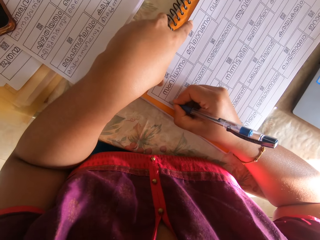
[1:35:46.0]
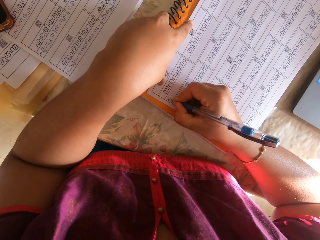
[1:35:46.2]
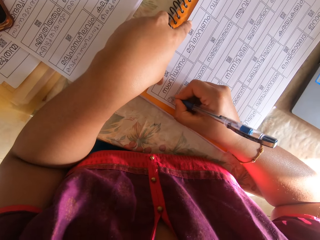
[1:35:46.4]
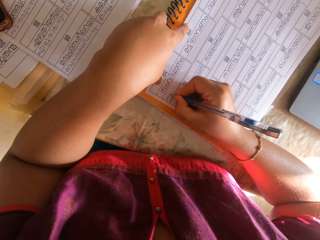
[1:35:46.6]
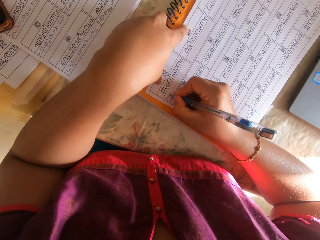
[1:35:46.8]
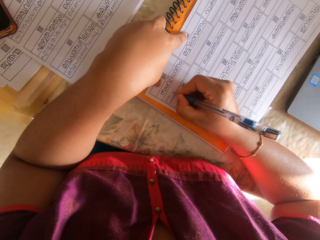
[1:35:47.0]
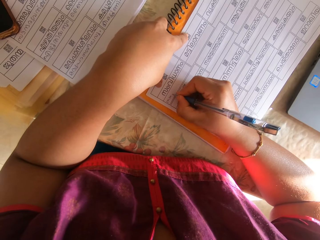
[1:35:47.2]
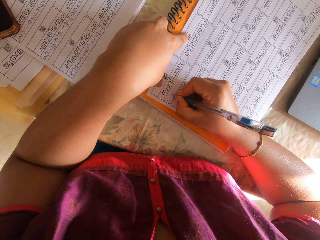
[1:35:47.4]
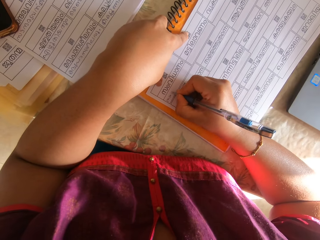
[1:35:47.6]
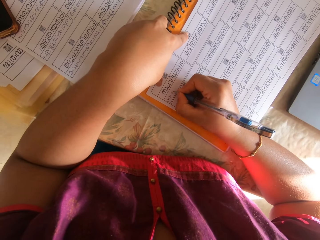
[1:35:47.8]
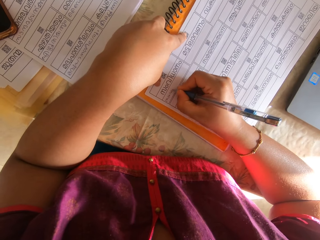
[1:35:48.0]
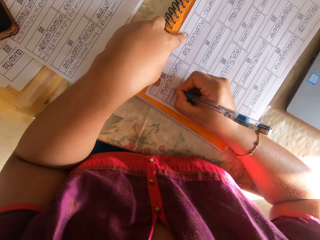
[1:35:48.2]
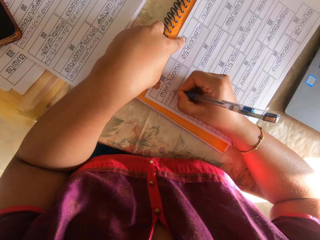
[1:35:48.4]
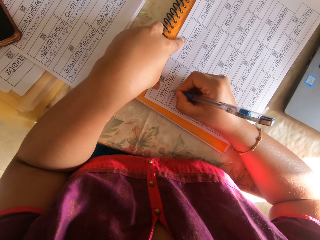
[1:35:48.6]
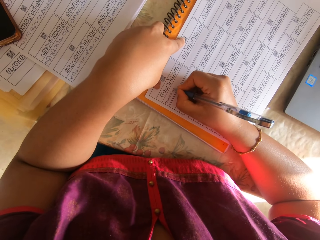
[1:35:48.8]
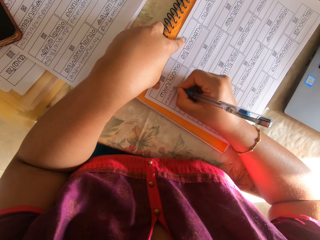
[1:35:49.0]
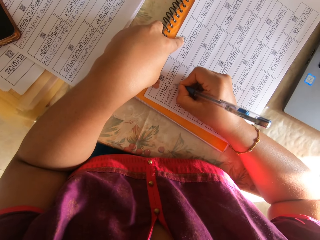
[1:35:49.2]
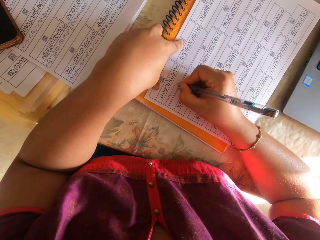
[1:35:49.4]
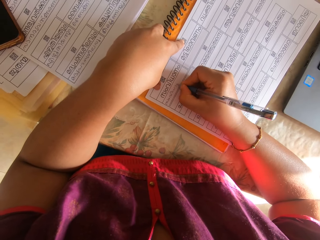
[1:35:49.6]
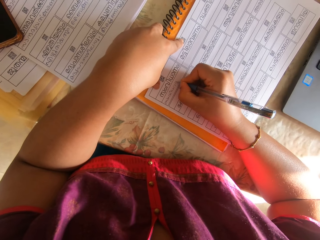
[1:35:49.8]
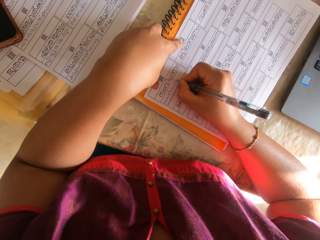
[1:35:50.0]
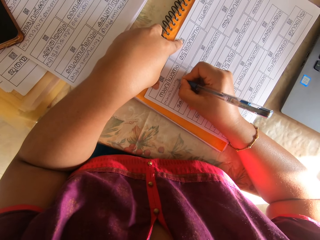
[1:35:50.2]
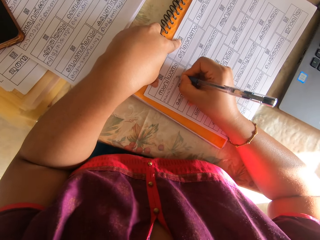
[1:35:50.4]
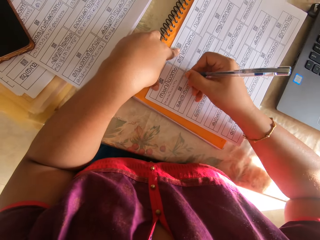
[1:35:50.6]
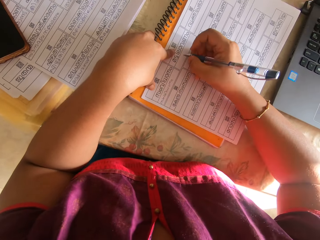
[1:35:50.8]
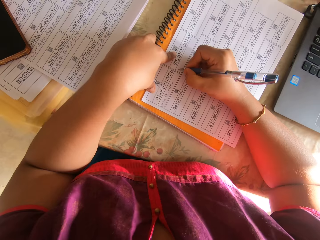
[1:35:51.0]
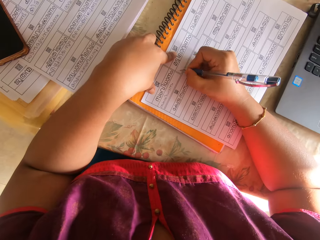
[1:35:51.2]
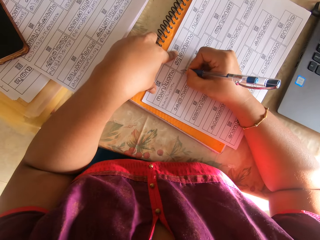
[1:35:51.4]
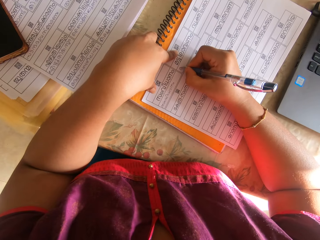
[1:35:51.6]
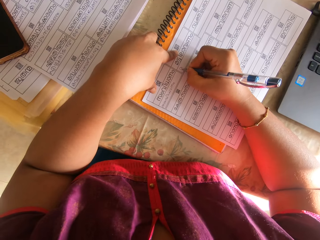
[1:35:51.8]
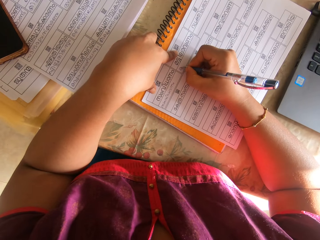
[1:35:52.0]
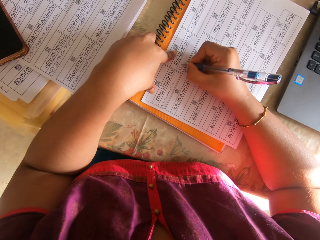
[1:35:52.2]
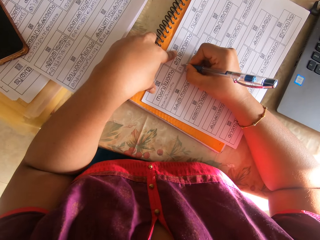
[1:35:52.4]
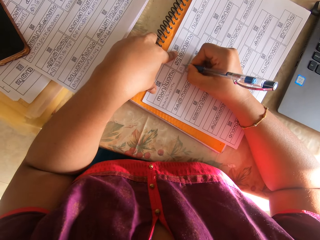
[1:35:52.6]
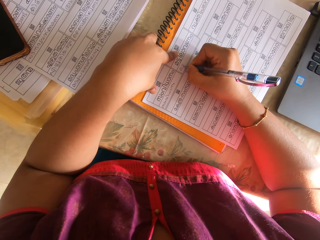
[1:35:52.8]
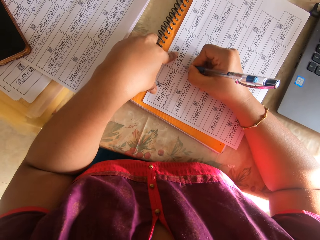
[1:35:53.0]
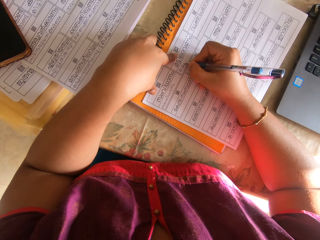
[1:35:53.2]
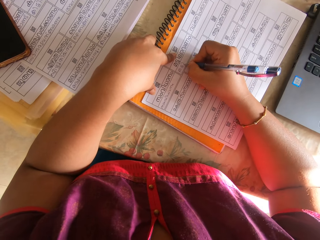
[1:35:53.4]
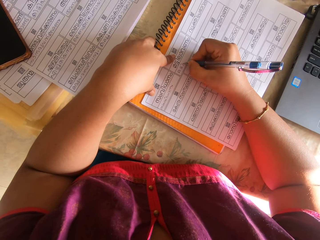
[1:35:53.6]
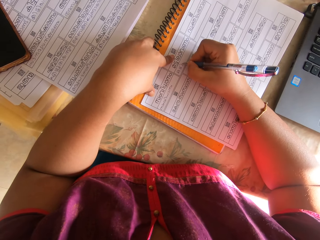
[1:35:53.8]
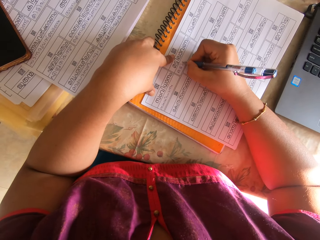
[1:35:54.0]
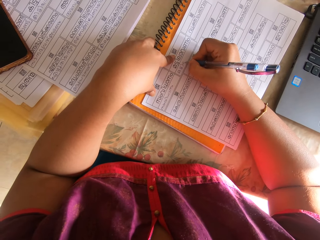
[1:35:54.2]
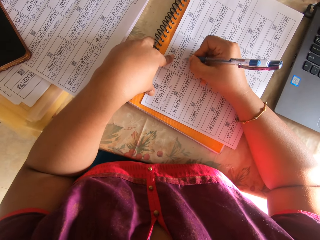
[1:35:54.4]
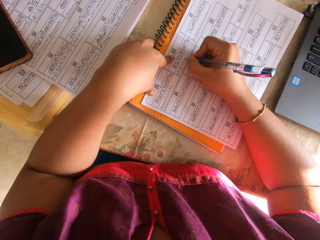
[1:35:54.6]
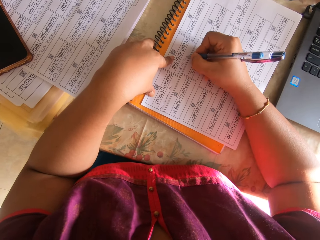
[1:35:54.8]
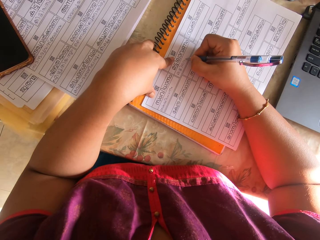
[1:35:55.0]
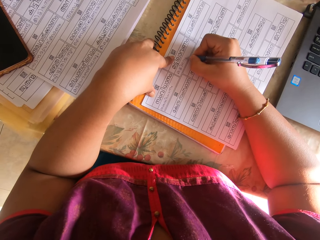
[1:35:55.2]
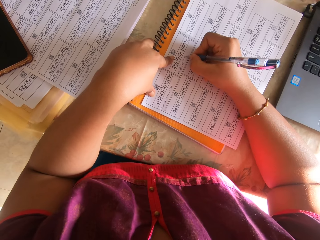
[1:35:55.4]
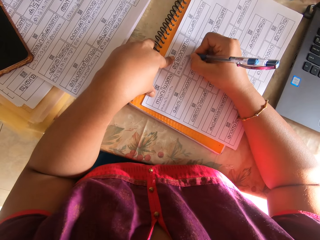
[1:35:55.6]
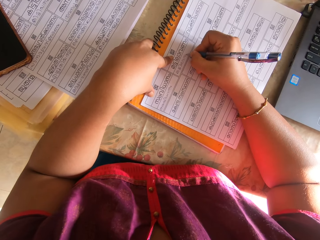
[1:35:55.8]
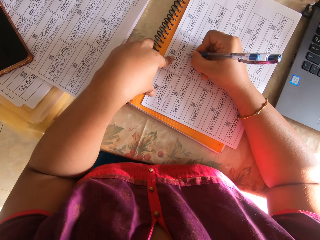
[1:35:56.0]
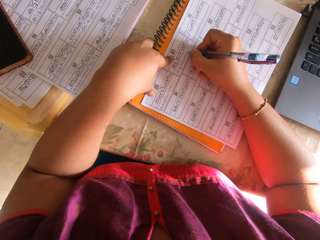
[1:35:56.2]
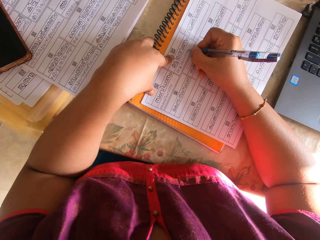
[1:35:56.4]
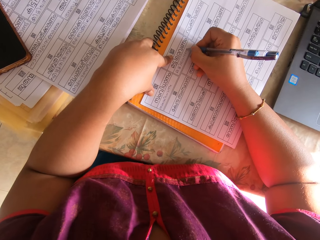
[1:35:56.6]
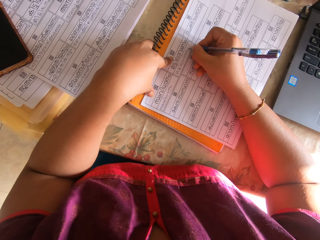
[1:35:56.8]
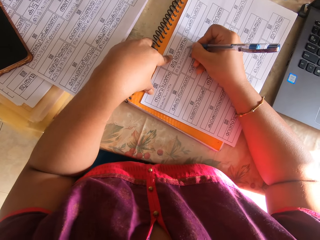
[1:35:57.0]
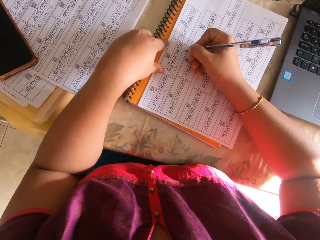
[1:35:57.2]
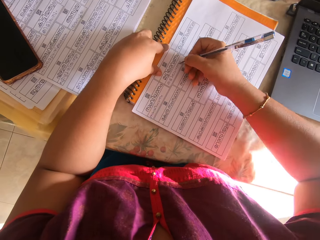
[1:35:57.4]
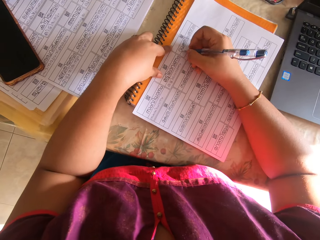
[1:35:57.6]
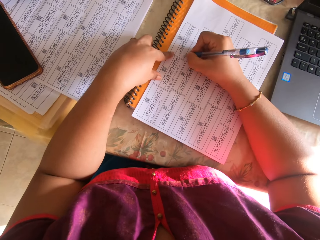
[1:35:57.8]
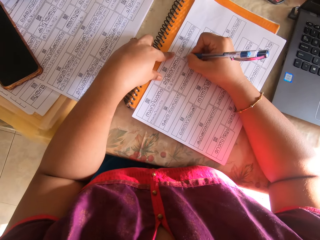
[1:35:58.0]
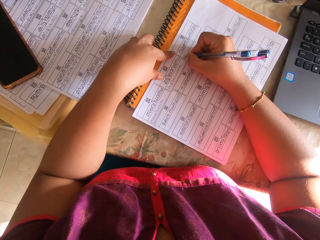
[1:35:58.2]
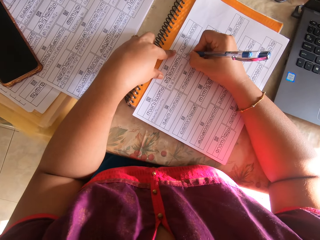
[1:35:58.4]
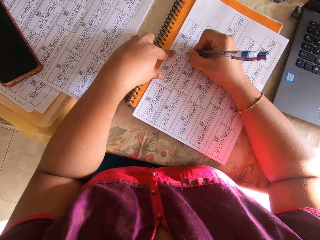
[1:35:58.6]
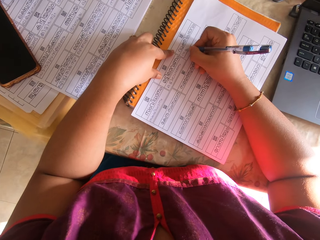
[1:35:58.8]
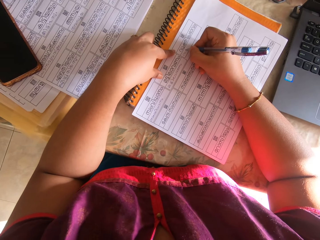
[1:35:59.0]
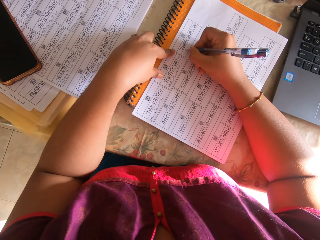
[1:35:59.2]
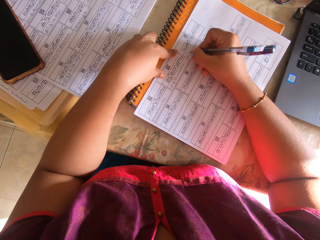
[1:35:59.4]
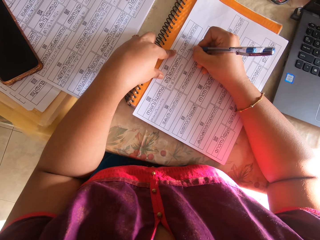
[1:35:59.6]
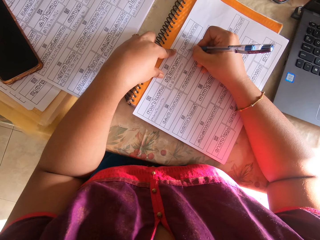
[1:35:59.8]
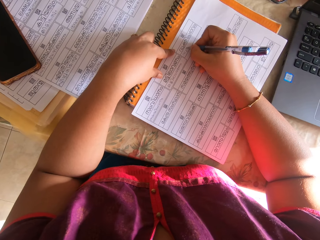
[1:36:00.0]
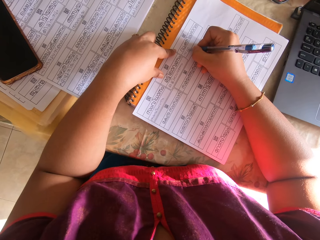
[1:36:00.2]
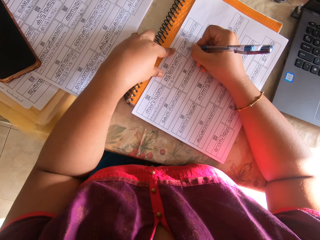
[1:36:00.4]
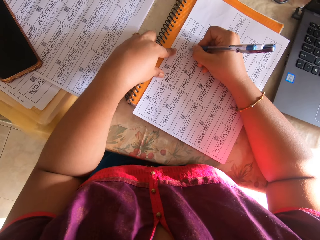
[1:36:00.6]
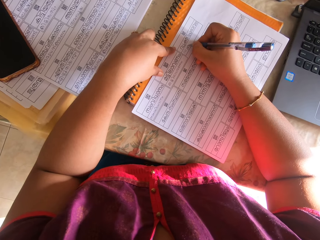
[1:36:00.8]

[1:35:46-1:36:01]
The camera wearer holds the papers on the book with her left hand. She writes on the paper with the pen with her right hand. She lifts her left hand from the papers. She shifts the papers on the book with her right hand. She holds the papers on the book with her left hand. She writes on the paper with the pen with her right hand.

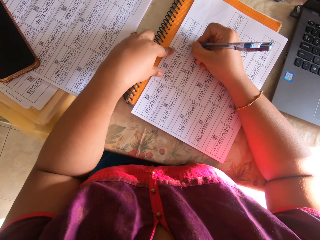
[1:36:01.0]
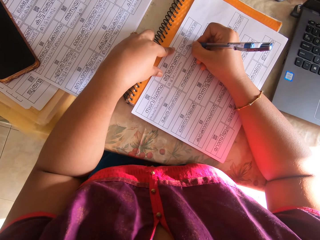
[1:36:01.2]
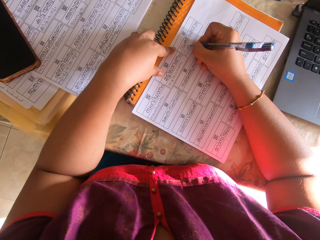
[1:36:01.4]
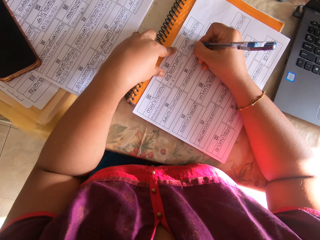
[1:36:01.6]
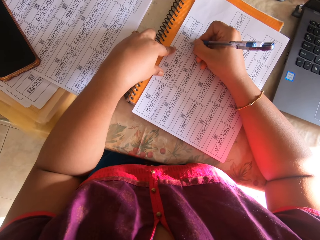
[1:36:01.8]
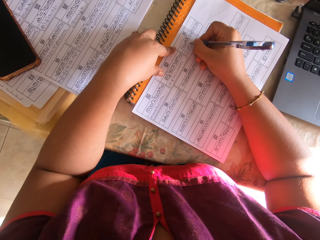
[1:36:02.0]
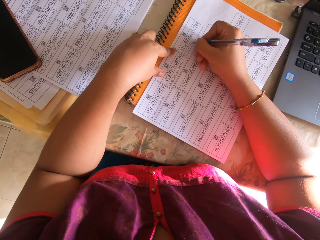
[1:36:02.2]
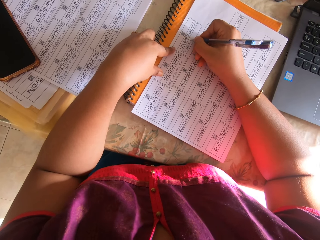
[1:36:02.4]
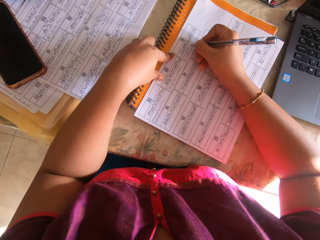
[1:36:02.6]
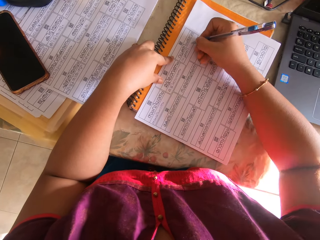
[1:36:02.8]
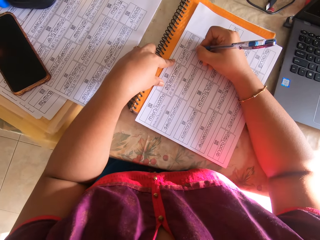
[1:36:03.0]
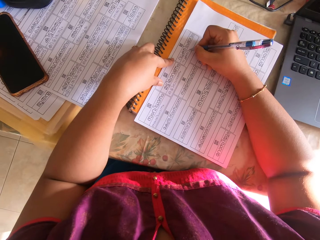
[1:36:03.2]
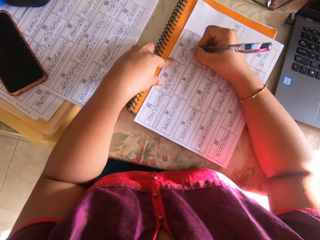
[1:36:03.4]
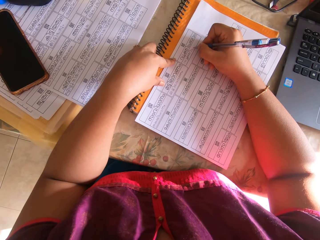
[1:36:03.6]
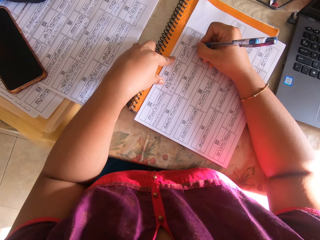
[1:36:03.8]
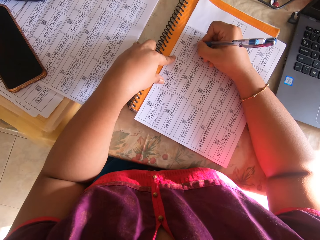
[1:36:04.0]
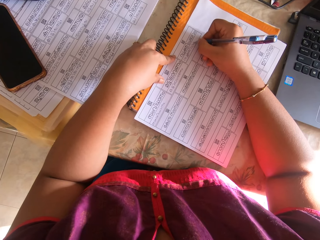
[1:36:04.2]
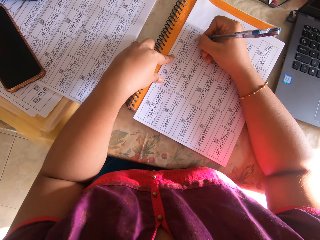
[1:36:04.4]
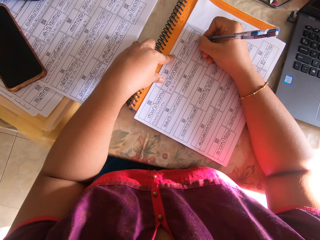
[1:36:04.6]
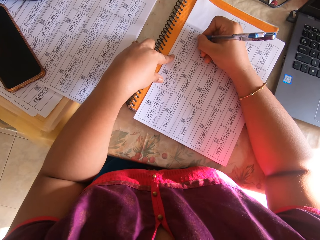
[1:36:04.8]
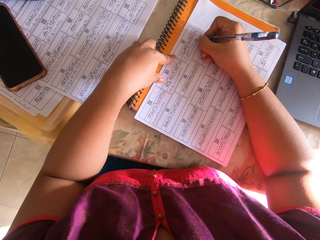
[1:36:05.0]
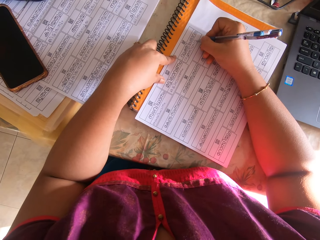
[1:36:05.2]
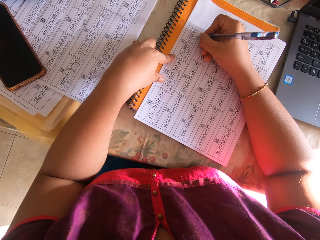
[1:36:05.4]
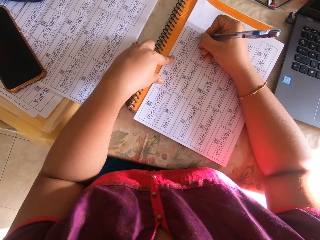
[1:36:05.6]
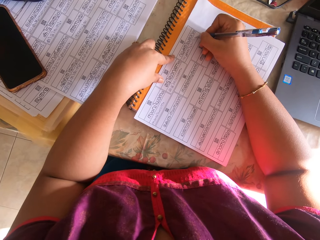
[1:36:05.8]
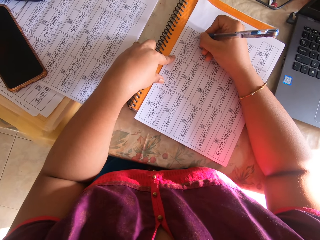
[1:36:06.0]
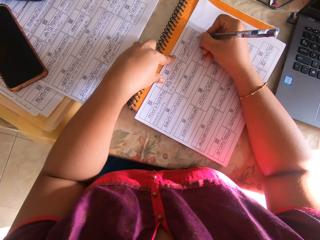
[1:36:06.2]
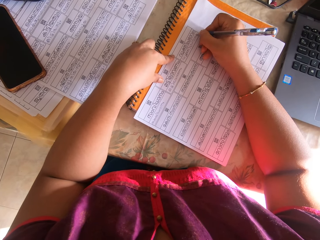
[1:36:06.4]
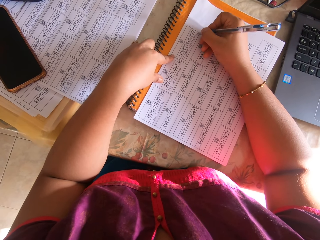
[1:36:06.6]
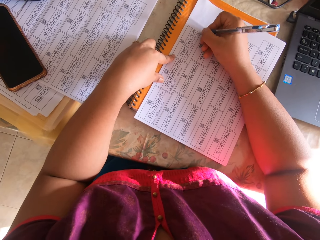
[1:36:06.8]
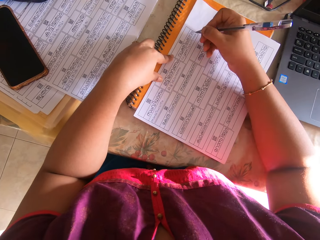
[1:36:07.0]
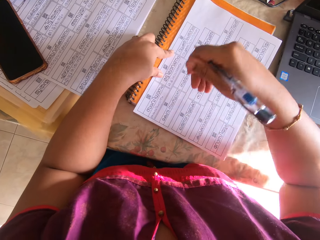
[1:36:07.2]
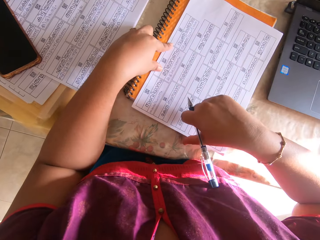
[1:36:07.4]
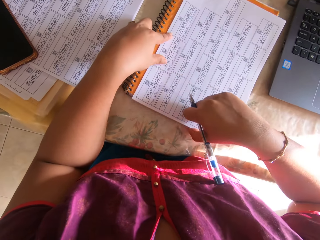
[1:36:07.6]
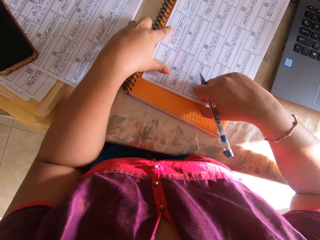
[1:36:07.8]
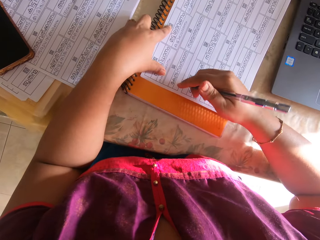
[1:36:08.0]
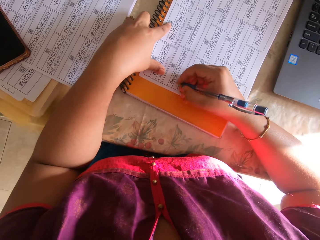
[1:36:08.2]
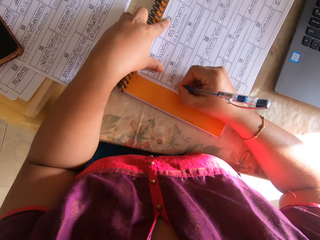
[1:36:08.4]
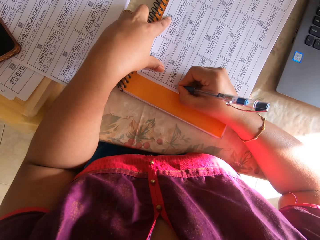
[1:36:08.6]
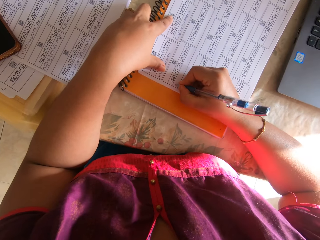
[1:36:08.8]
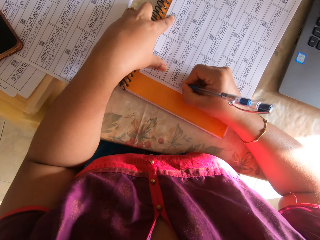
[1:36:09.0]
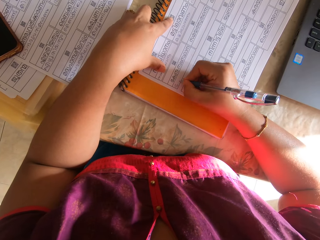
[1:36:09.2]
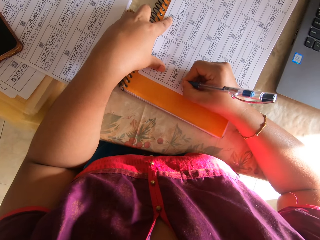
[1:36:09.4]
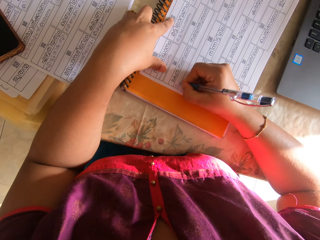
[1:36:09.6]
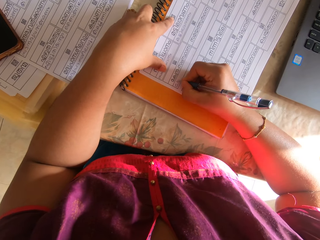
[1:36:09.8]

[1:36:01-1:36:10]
The camera wearer shifts the papers on the book with her right hand. She lifts her left hand from the papers. She holds the papers on the book with her left hand. She writes on the paper with the pen with her right hand.
